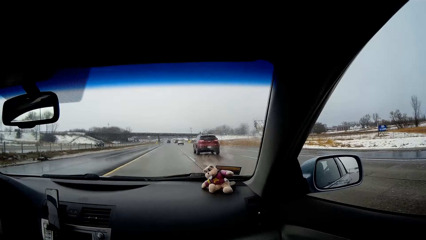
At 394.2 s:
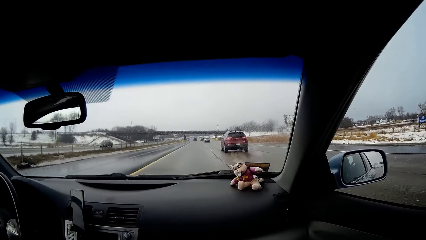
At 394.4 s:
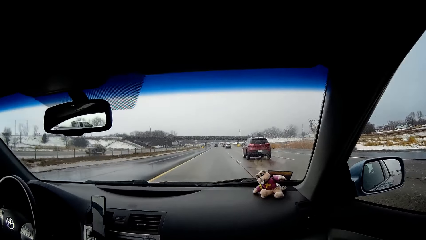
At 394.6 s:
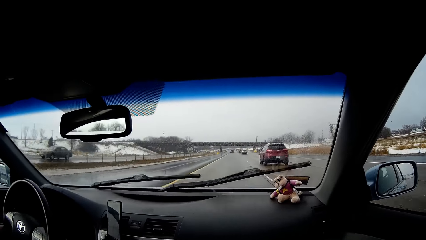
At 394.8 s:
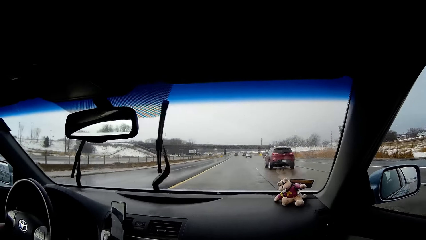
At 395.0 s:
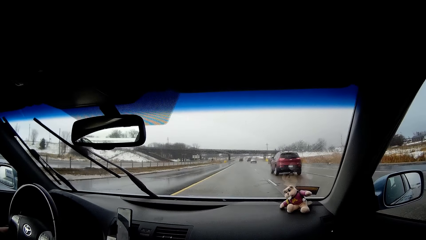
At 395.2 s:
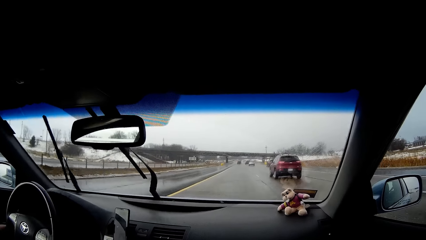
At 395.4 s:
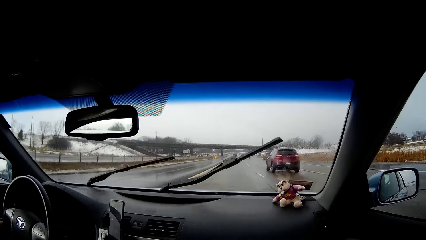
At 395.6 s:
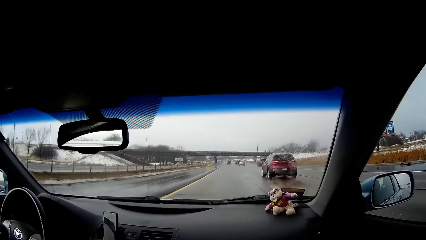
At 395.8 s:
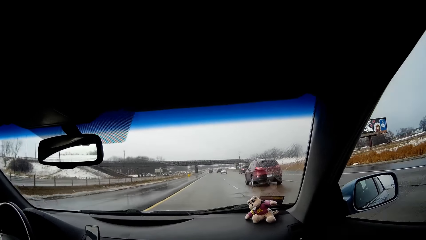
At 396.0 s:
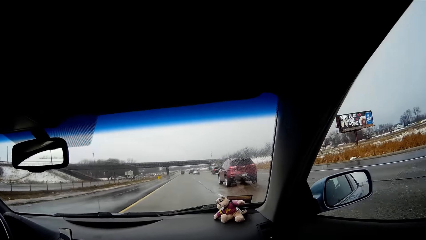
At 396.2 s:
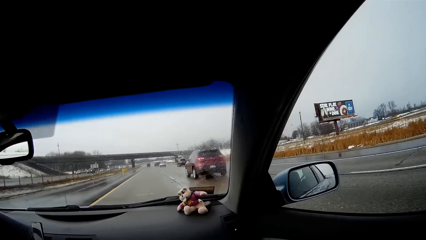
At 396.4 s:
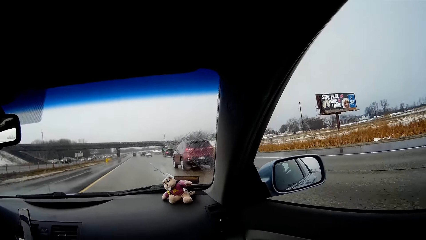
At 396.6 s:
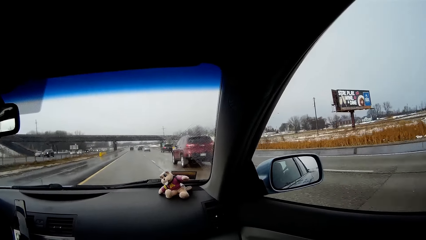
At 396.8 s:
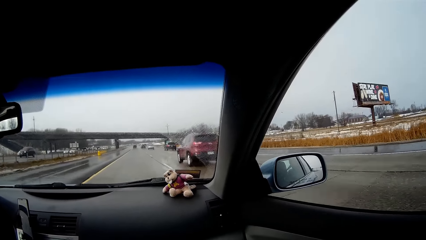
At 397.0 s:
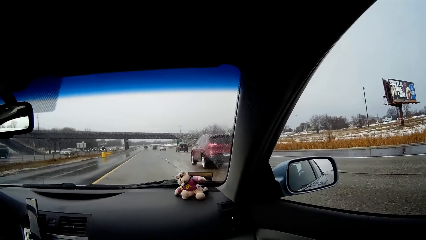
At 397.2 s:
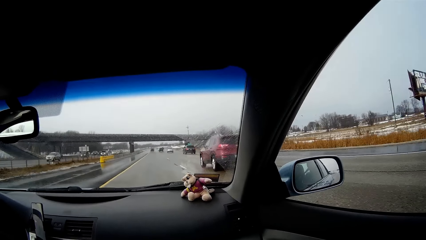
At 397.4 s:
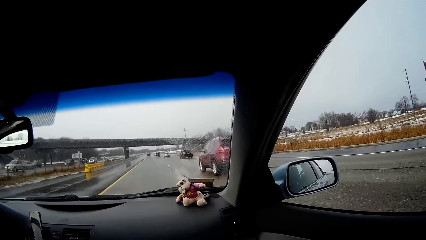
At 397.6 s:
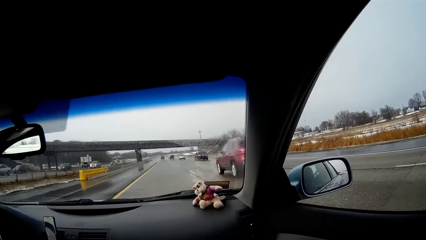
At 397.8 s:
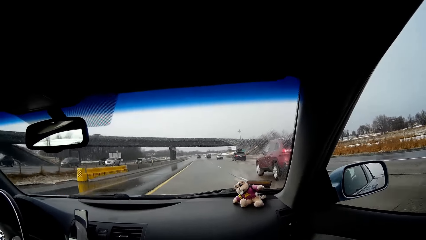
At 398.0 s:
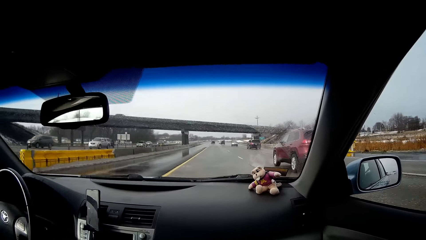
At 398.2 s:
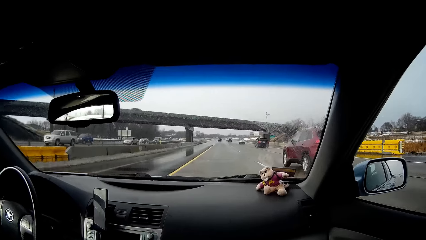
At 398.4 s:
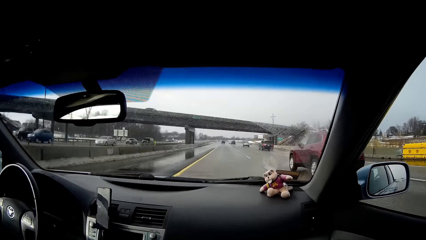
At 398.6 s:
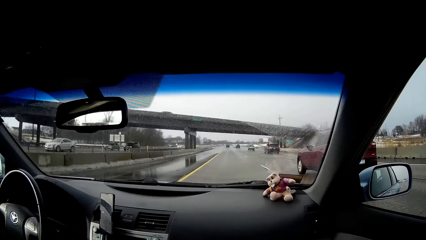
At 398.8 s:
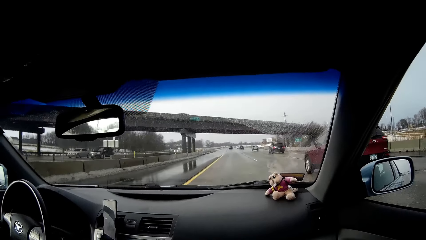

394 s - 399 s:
The camera wearer faces front.

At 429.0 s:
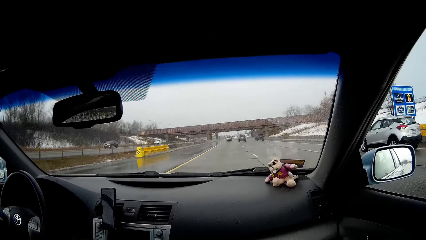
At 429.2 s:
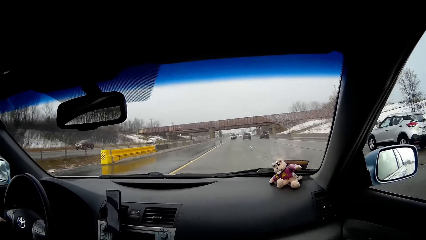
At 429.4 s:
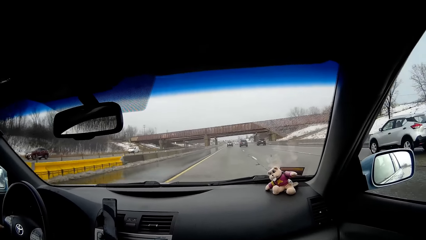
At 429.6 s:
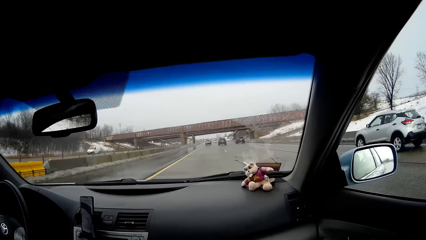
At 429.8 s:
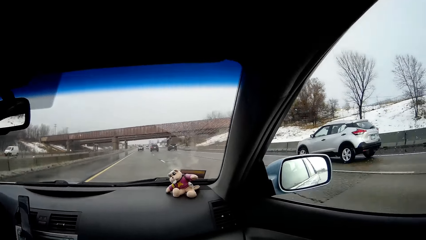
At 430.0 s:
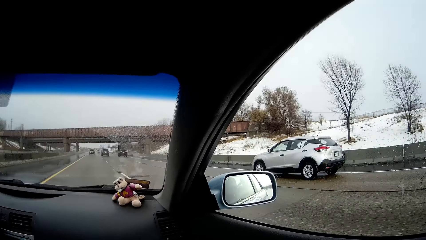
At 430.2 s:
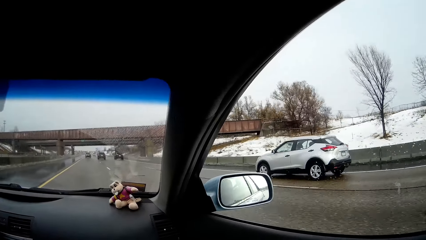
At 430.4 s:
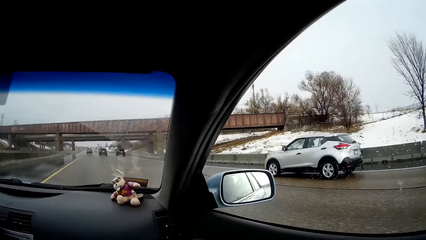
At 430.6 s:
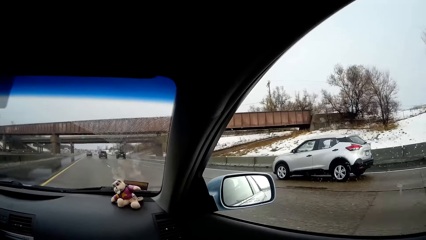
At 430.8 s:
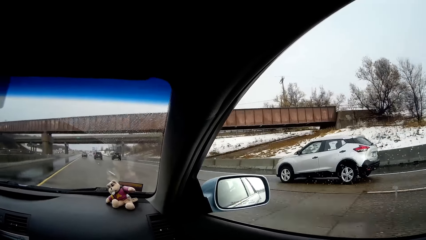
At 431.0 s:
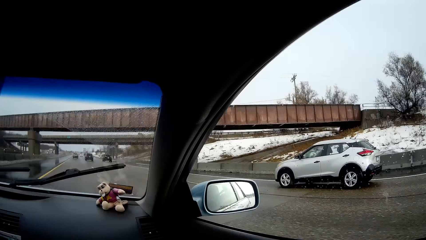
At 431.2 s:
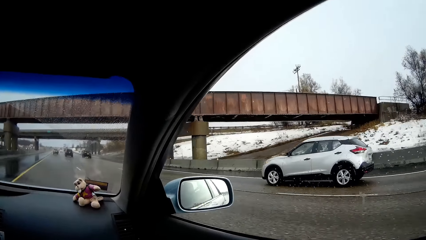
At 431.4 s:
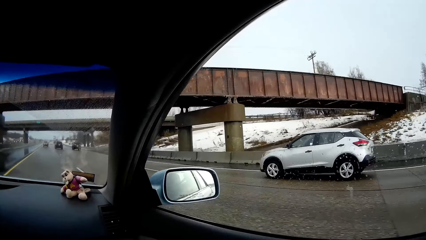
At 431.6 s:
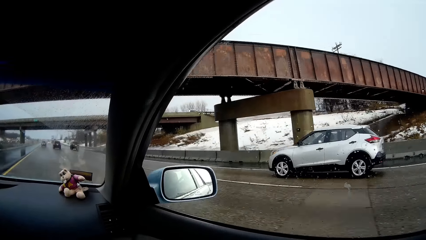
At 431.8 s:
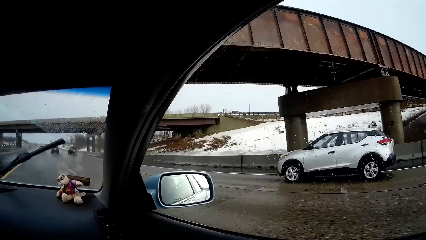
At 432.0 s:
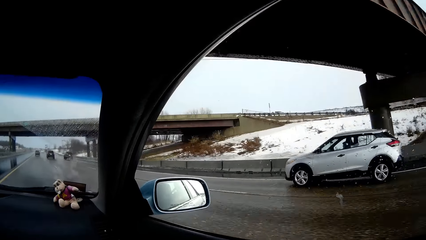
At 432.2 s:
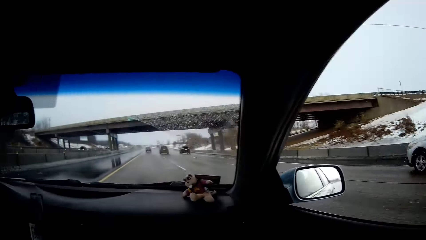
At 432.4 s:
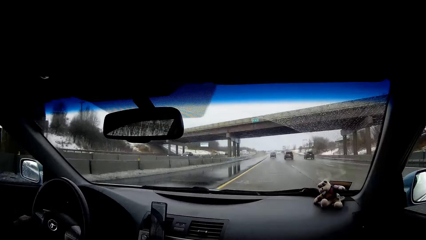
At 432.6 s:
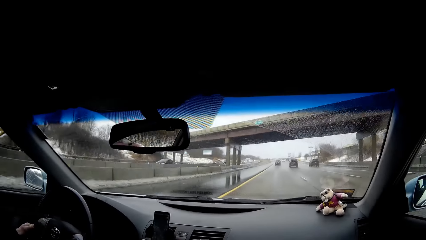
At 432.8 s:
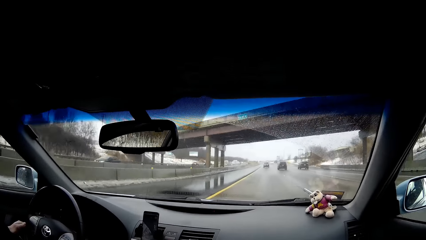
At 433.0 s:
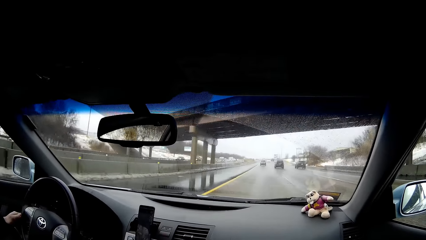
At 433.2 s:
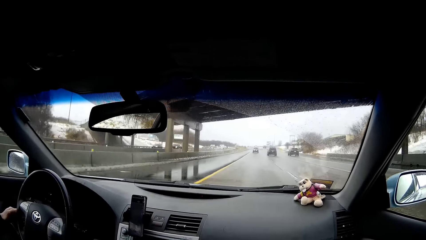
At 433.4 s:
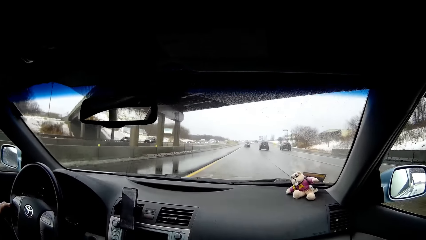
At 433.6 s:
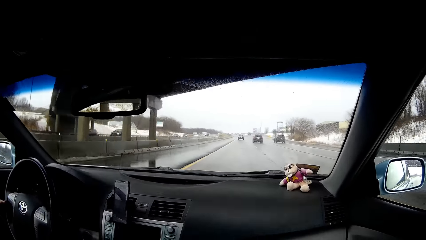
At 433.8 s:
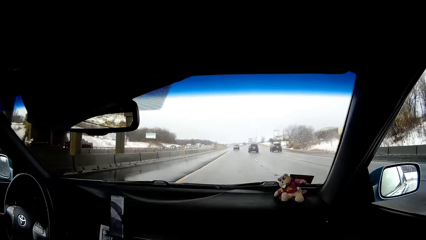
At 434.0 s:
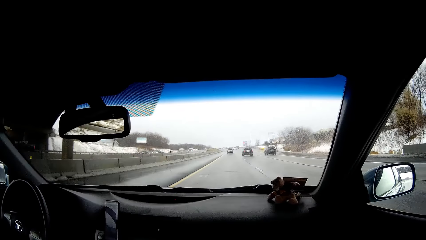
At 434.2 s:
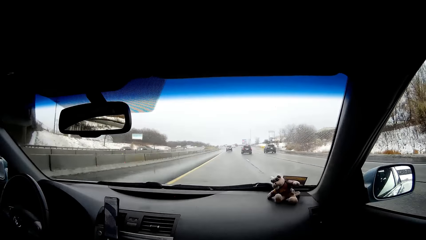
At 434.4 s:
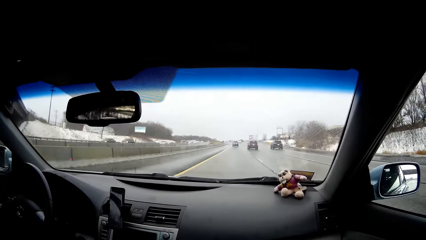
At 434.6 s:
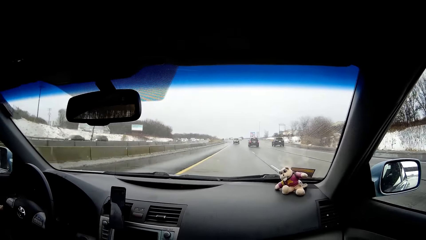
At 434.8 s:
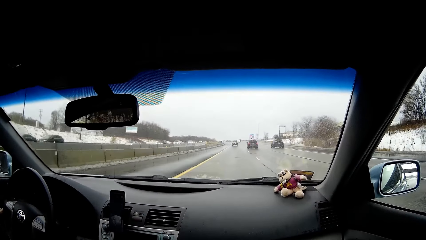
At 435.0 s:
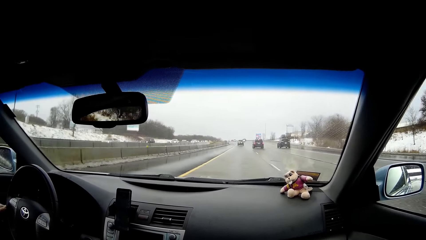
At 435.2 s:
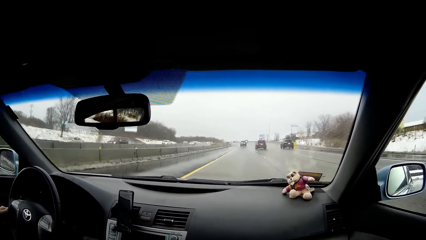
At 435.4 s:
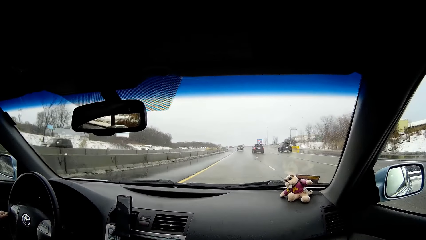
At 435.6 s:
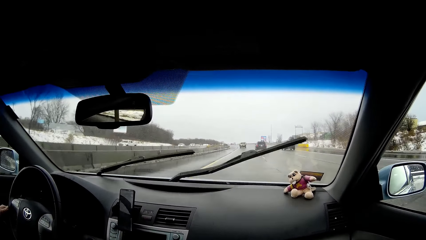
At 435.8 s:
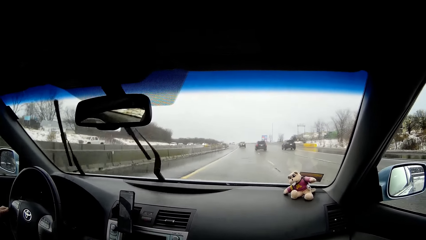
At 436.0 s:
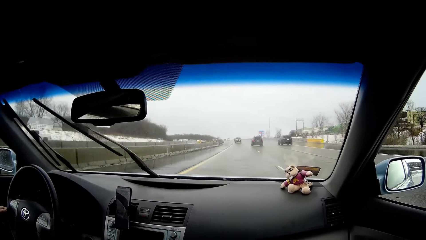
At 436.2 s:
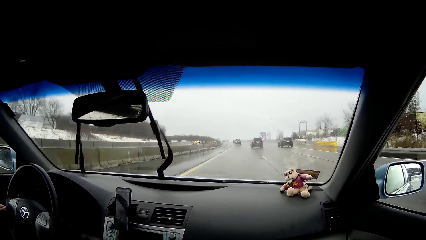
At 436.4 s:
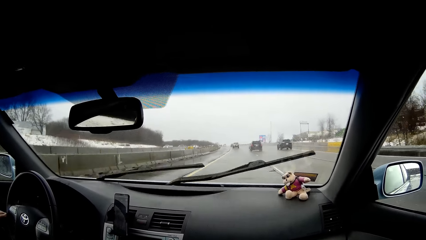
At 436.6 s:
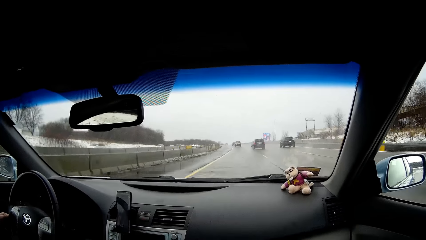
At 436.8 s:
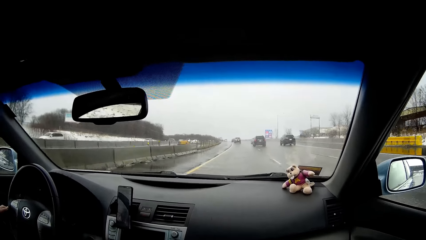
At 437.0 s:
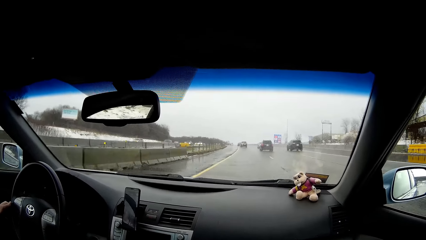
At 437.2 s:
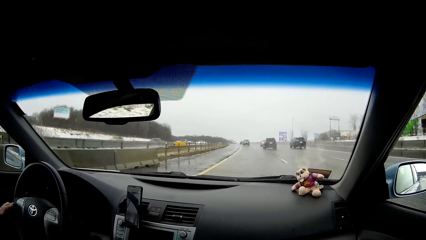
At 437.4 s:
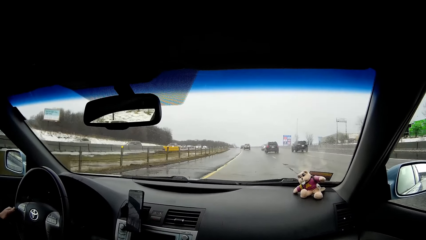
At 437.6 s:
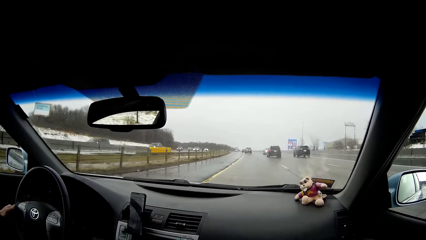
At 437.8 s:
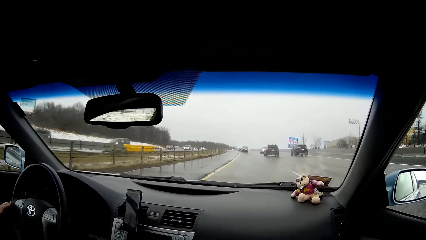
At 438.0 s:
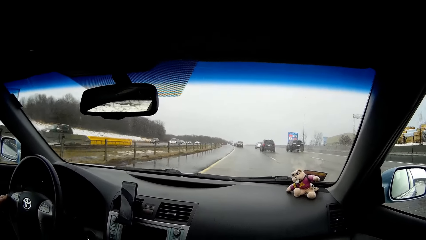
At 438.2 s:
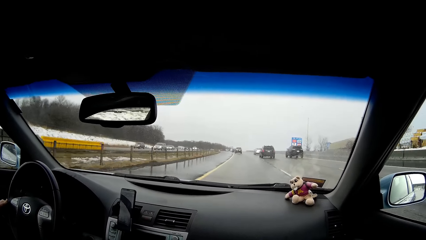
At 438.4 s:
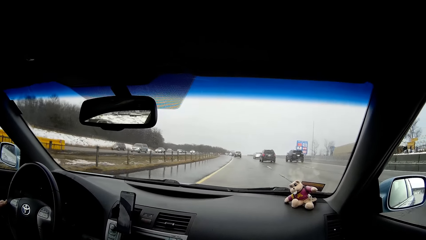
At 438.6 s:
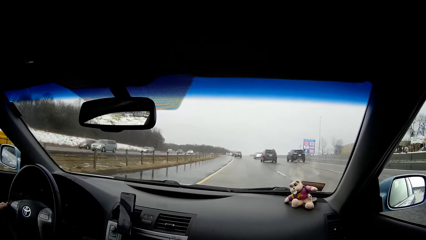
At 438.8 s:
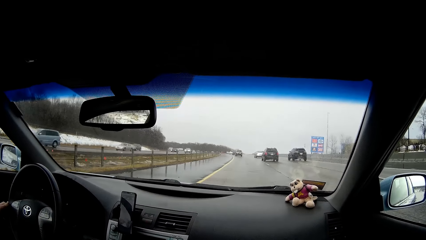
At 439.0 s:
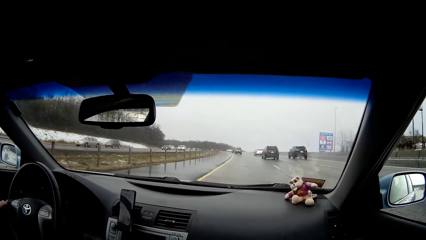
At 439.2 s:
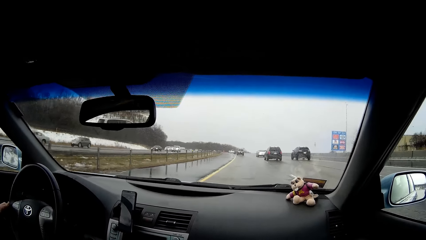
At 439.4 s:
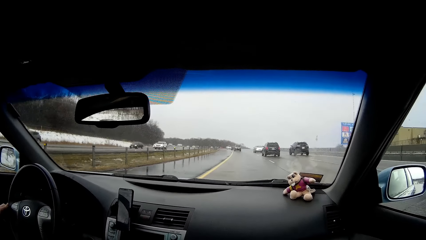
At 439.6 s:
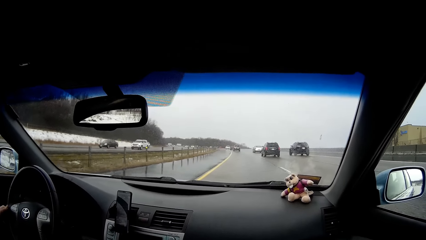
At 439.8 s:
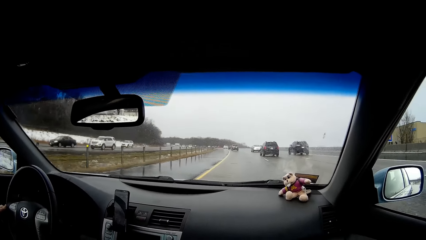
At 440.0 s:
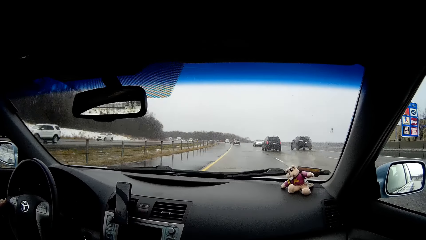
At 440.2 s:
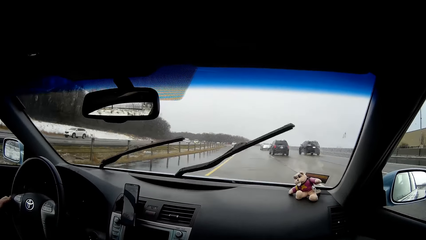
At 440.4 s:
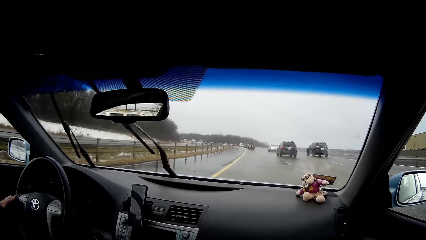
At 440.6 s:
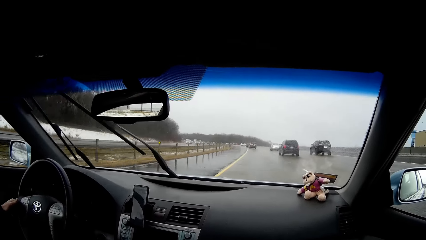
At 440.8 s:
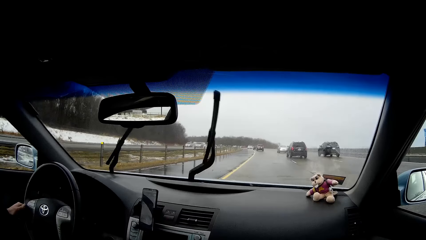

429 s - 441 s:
The camera wearer faces to his right. He faces front.
